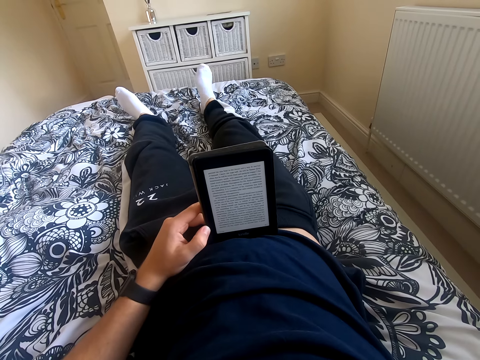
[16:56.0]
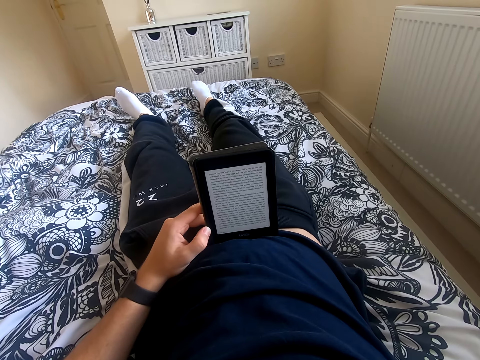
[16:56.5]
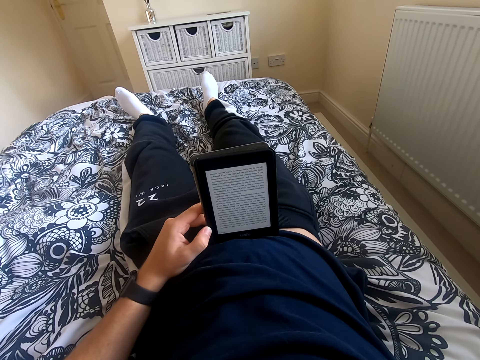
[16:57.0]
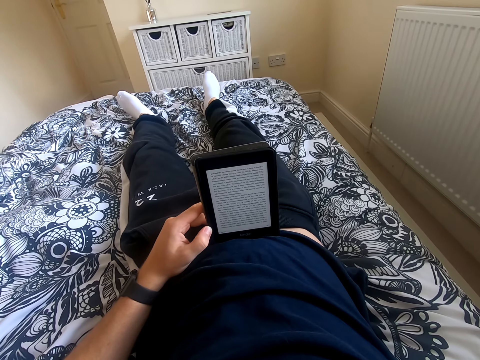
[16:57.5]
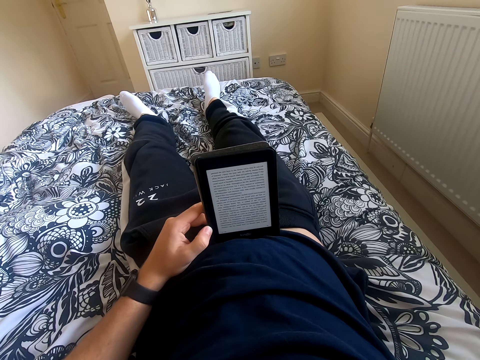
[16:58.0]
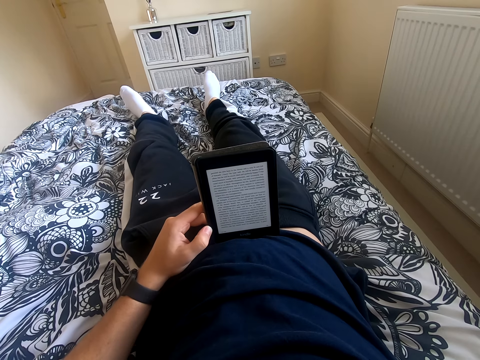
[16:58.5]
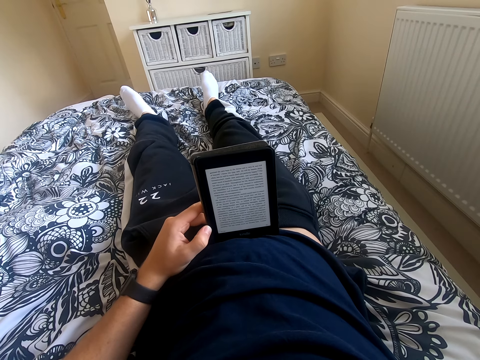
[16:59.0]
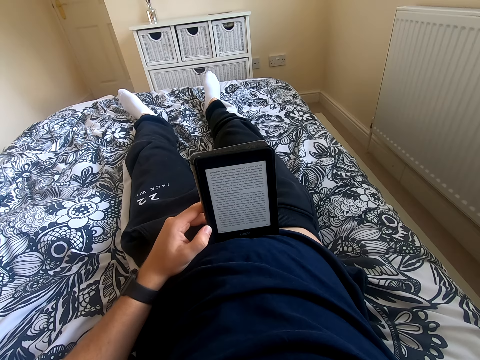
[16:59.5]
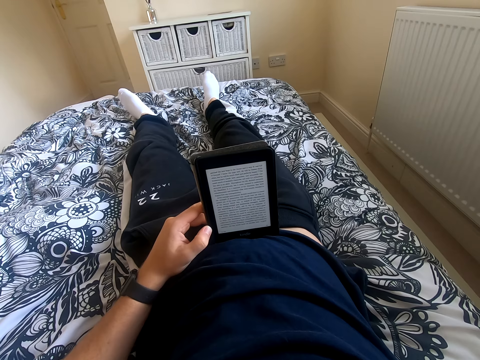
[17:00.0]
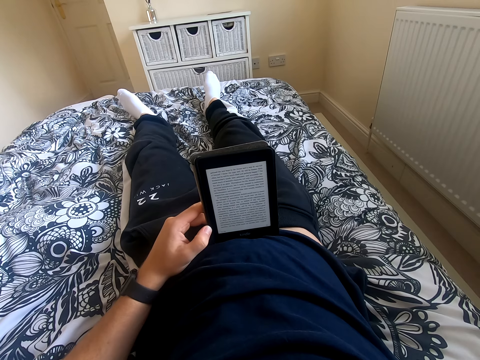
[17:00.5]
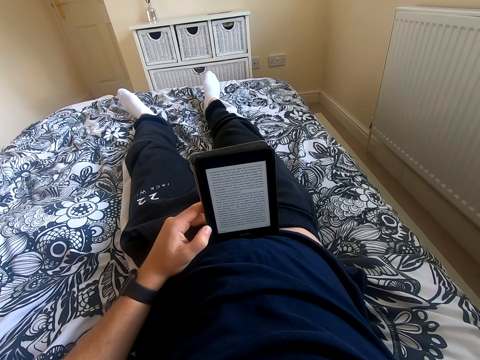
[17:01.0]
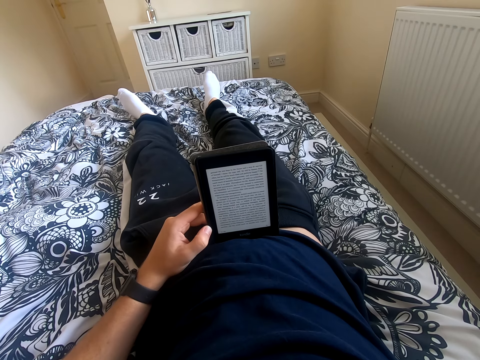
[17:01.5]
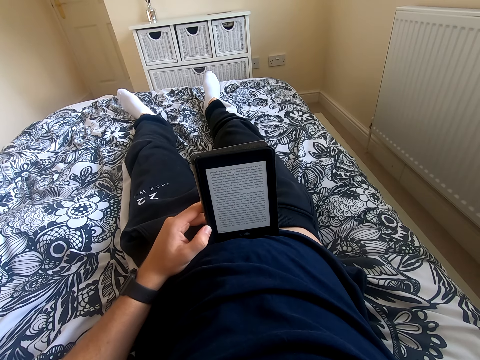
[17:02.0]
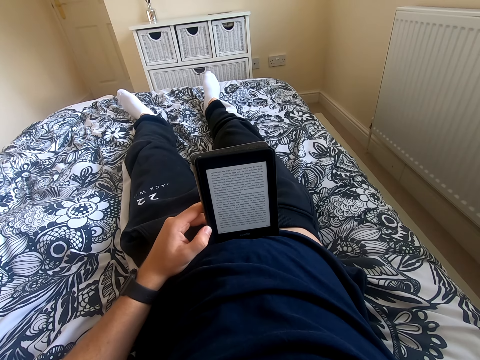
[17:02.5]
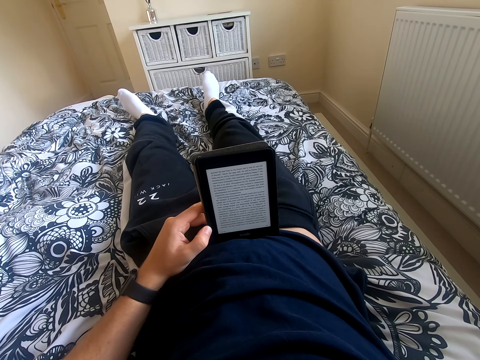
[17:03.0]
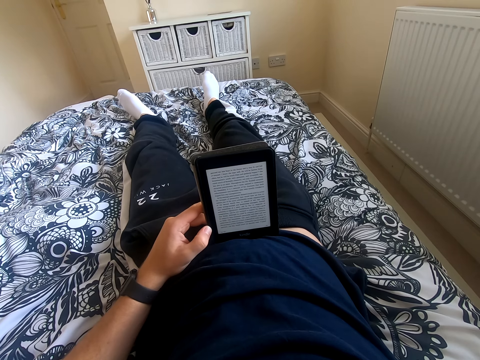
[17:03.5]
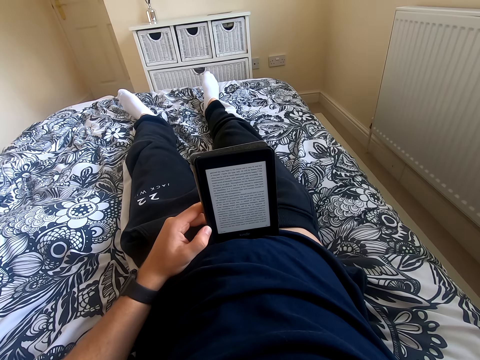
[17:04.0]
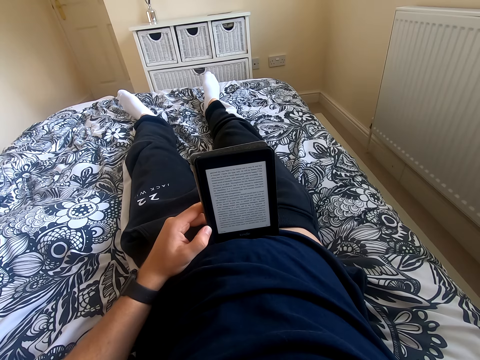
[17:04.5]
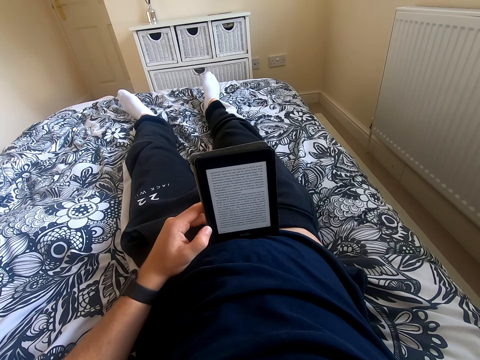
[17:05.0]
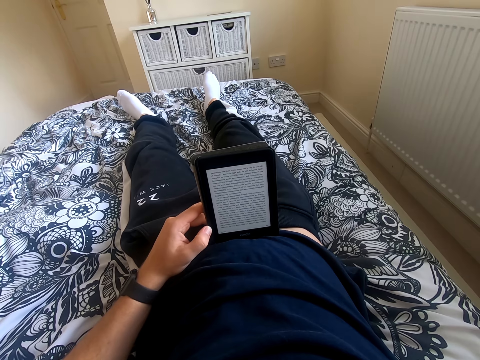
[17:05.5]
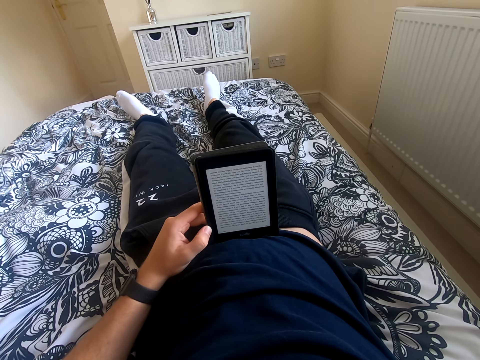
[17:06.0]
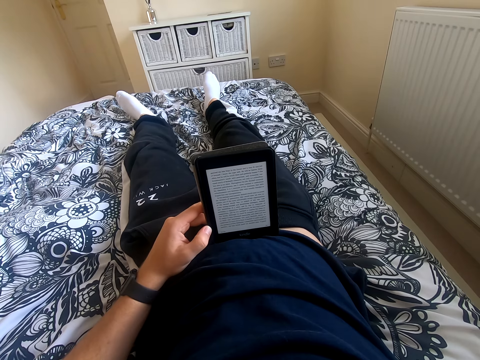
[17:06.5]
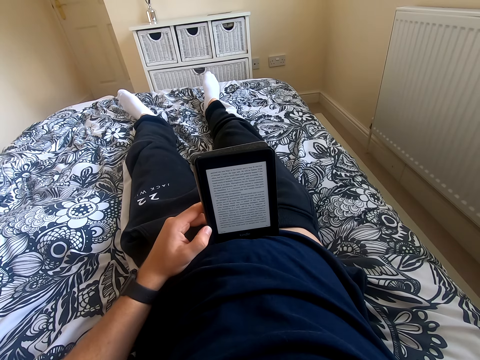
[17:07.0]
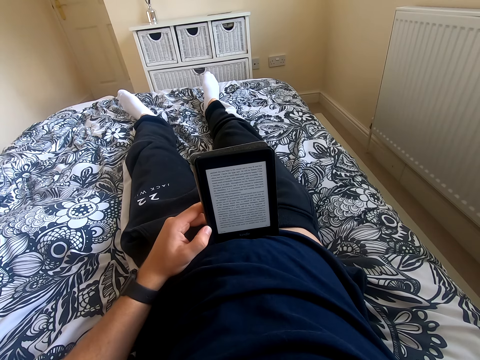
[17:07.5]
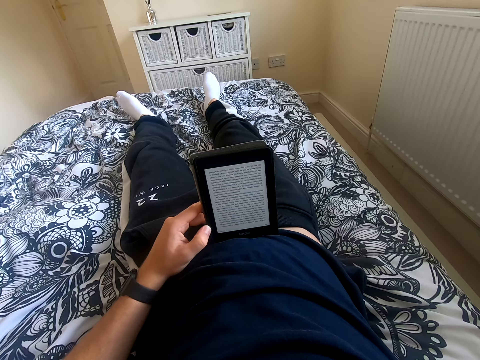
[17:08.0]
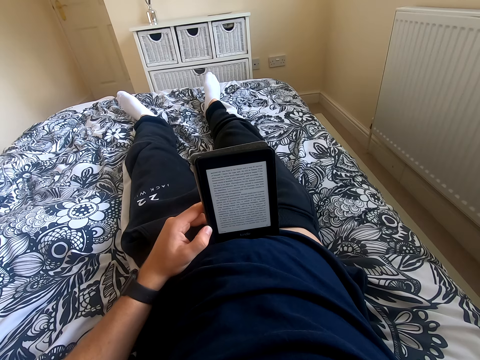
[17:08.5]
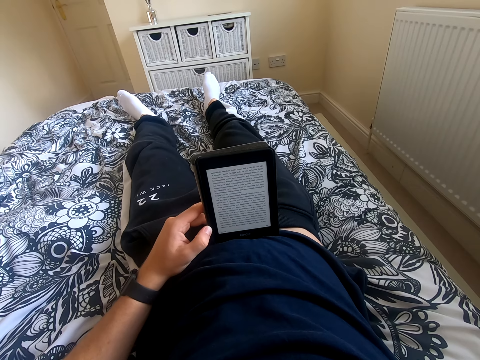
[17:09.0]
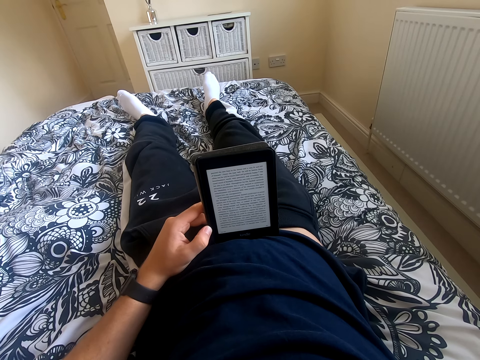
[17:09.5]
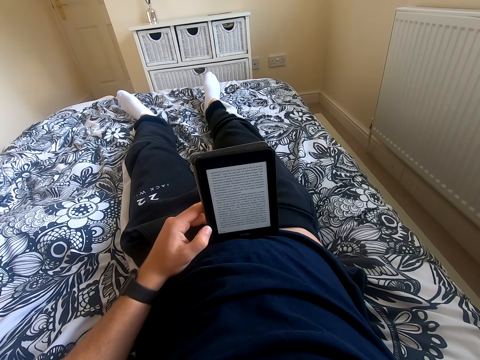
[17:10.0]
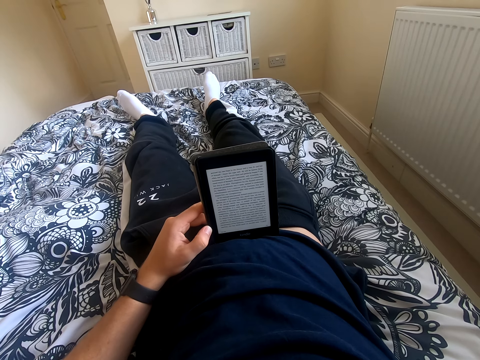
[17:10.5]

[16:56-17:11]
The camera wearer shakes his right foot. He reads through the tablet.

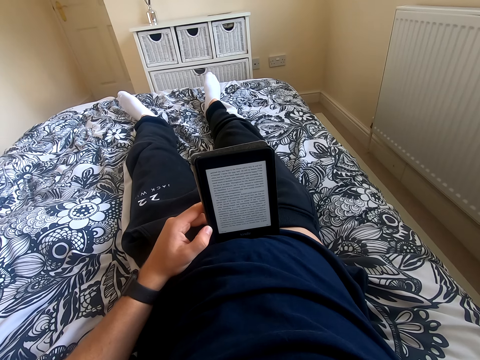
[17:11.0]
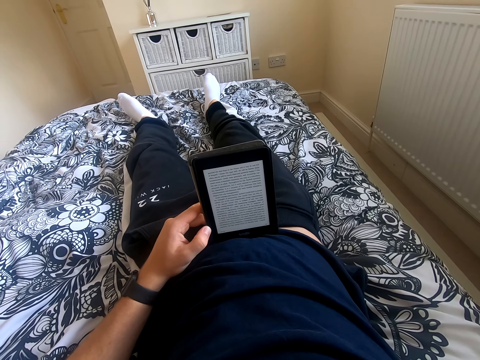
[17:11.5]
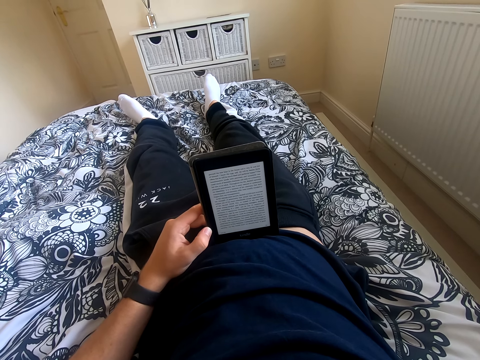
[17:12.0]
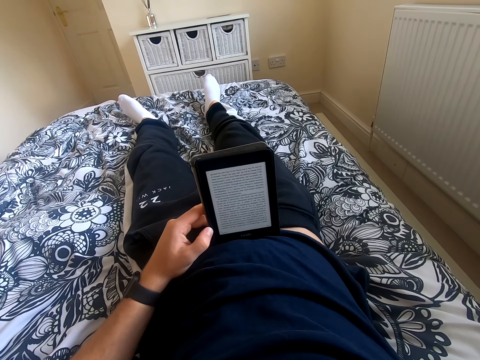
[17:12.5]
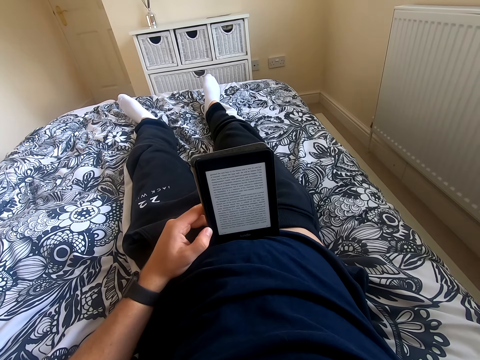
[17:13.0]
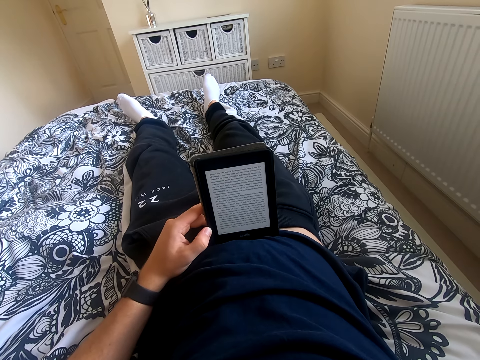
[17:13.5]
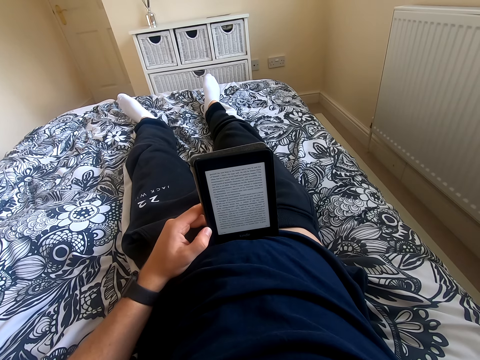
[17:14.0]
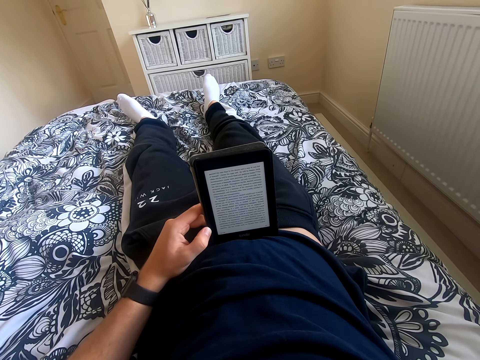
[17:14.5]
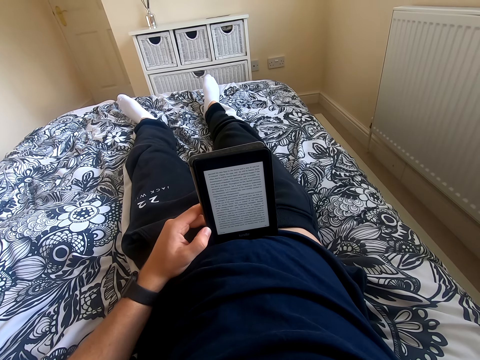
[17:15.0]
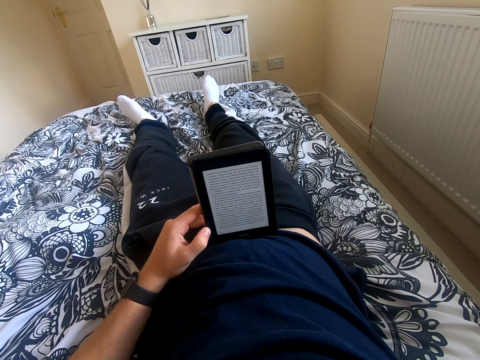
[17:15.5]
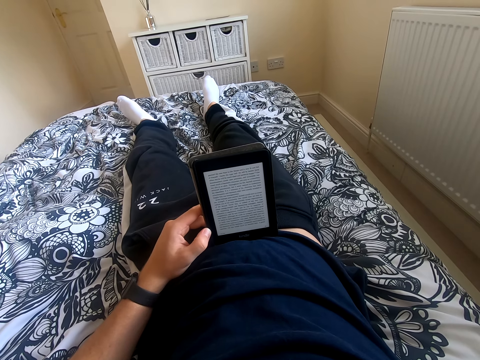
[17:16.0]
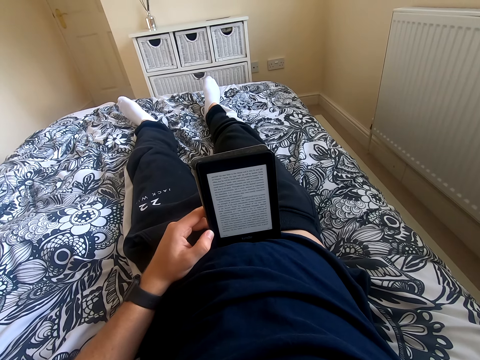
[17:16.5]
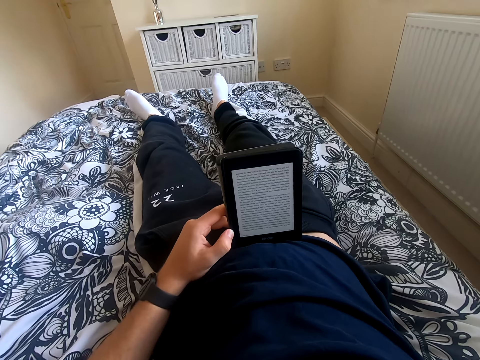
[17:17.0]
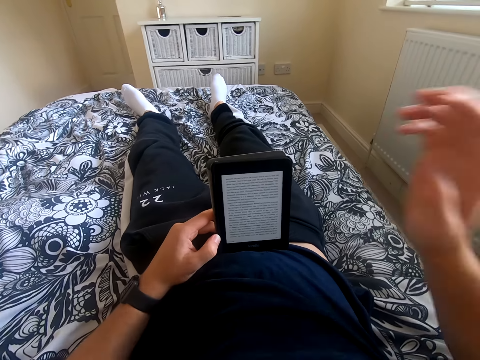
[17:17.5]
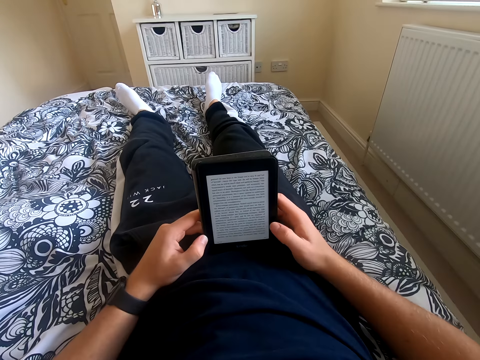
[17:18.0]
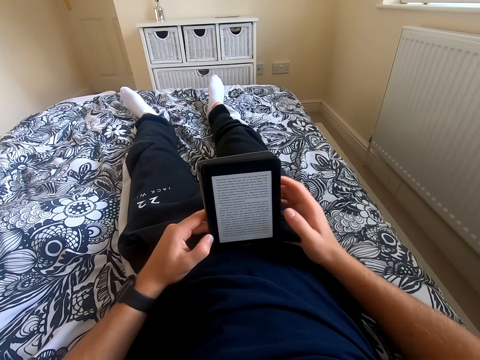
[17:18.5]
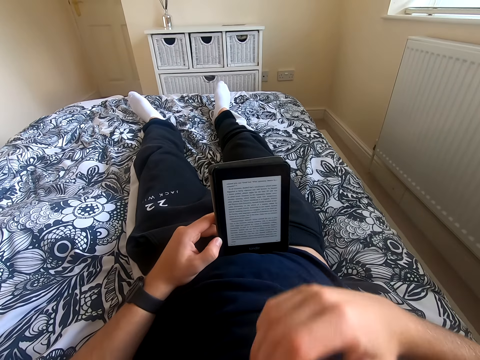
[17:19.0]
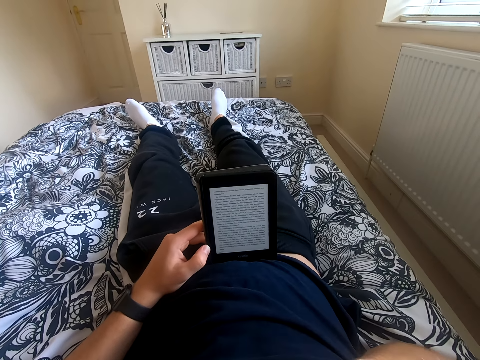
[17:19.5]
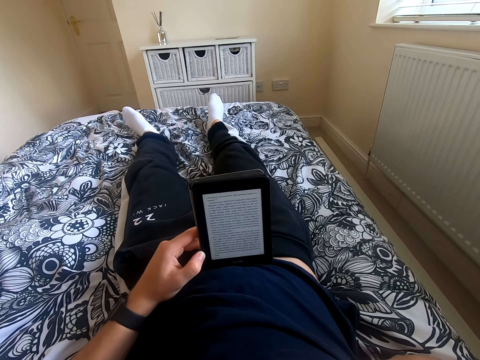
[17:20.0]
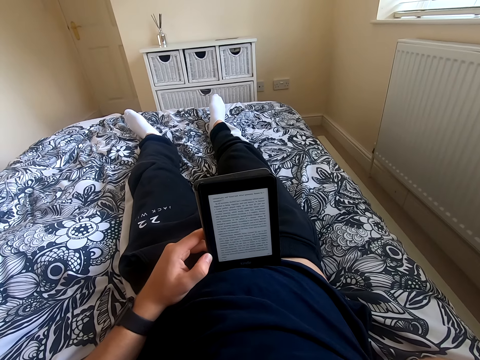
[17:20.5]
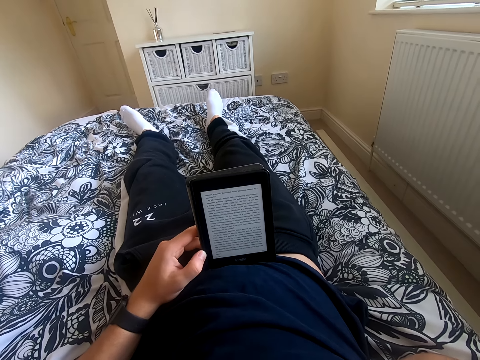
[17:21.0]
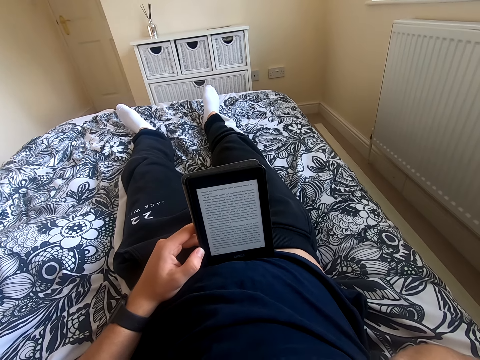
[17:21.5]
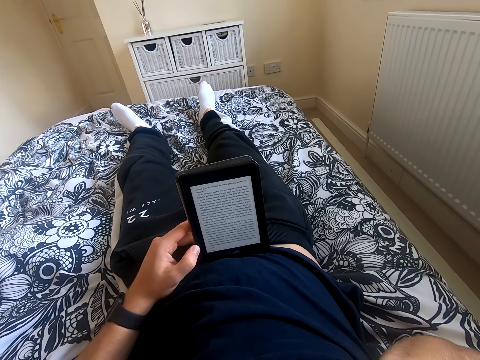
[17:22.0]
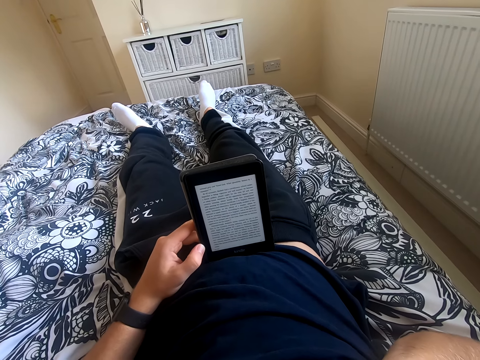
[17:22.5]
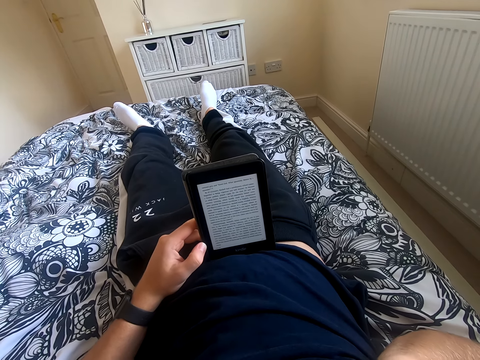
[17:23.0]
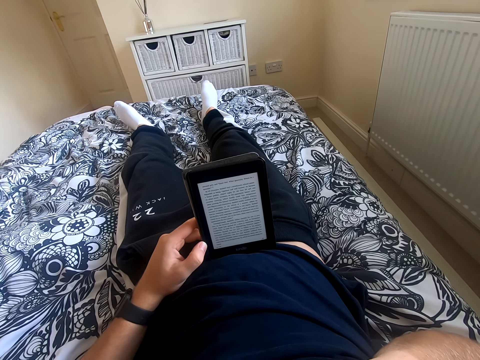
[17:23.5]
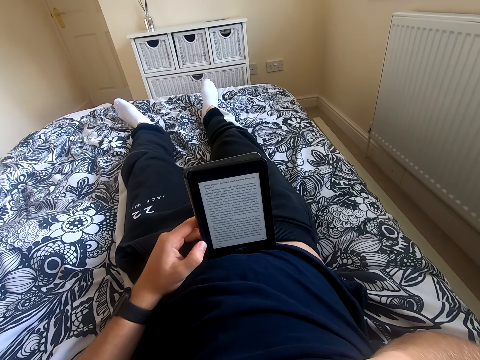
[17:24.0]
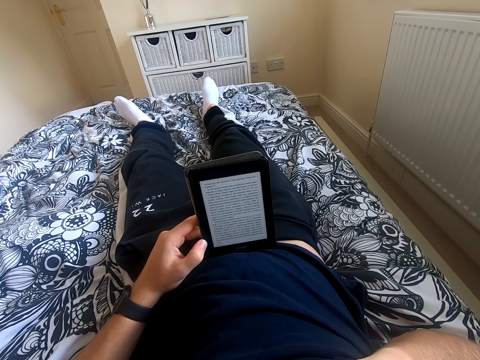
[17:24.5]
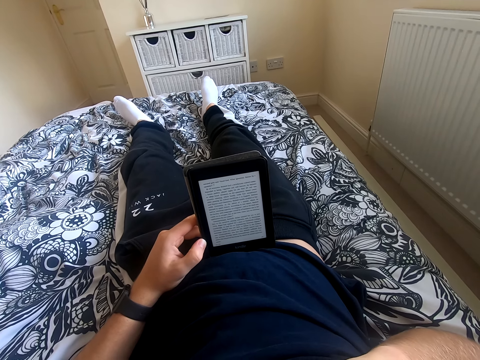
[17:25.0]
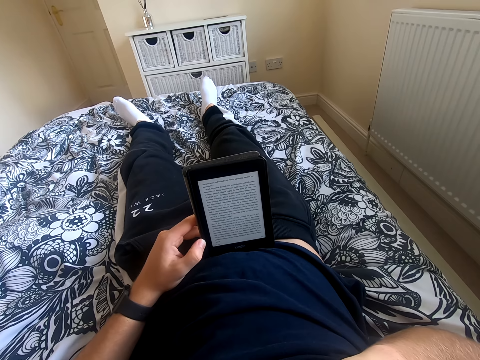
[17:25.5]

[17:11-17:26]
The camera wearer lowers his right hand and scrolls through the tablet. He lifts his right hand from the tablet. He reads the book on the tablet. He touches something.
